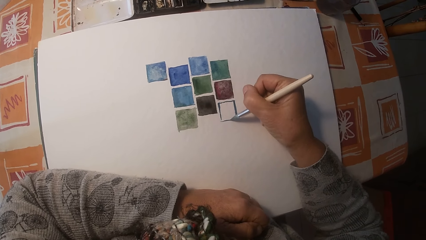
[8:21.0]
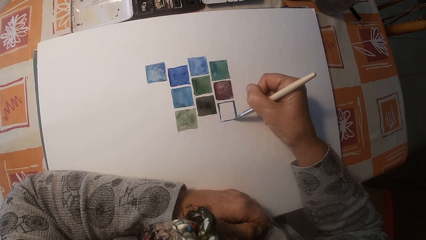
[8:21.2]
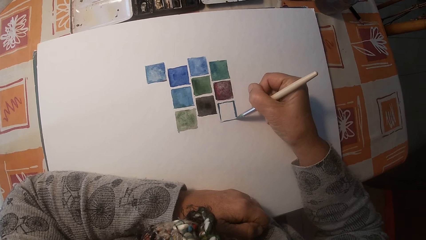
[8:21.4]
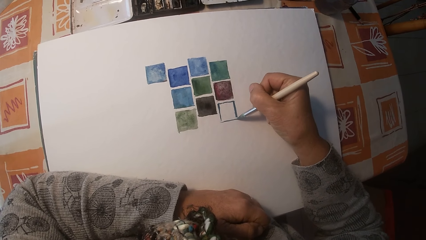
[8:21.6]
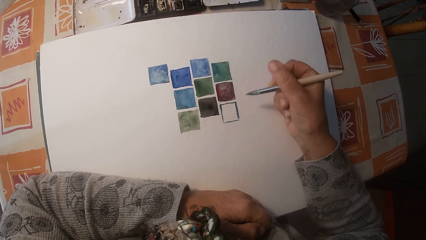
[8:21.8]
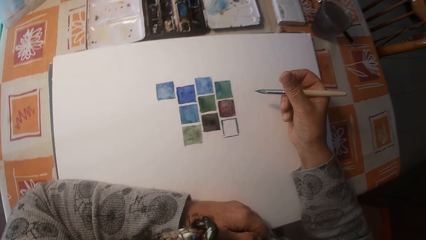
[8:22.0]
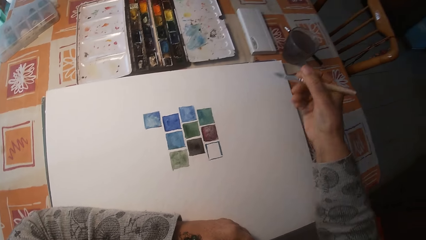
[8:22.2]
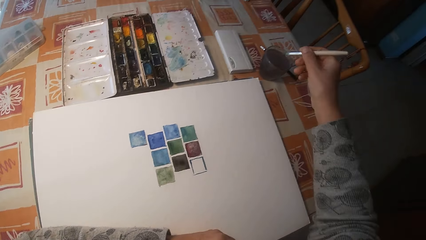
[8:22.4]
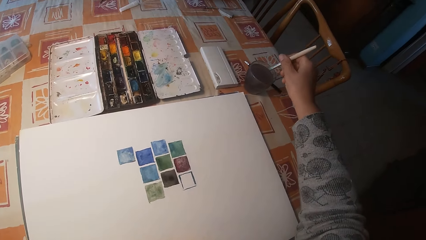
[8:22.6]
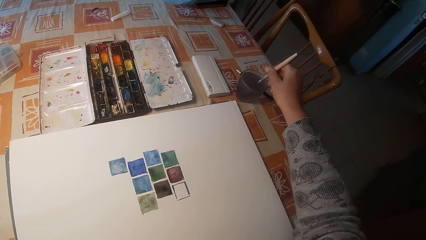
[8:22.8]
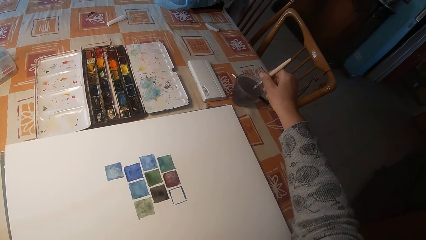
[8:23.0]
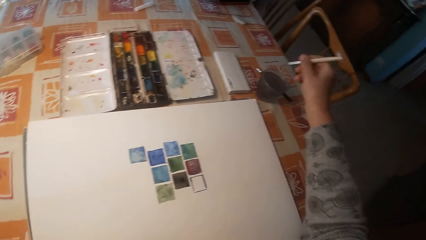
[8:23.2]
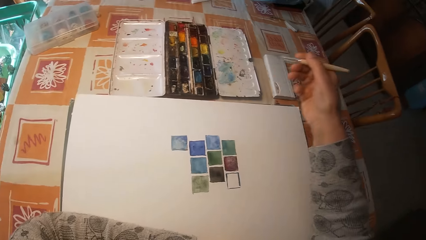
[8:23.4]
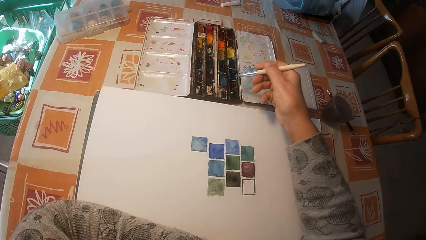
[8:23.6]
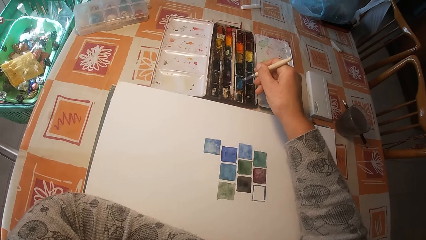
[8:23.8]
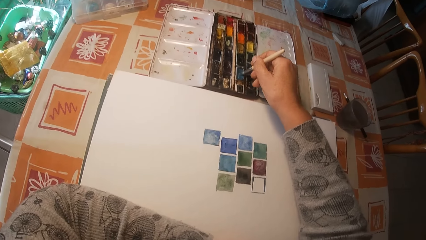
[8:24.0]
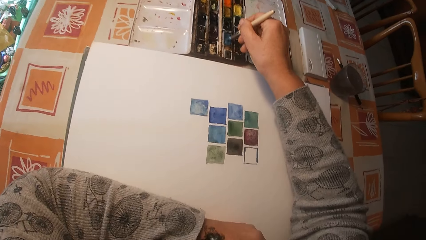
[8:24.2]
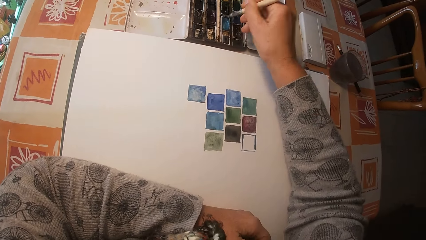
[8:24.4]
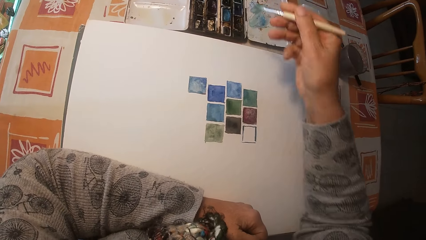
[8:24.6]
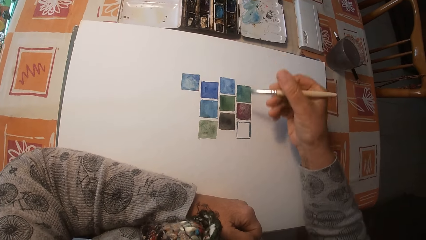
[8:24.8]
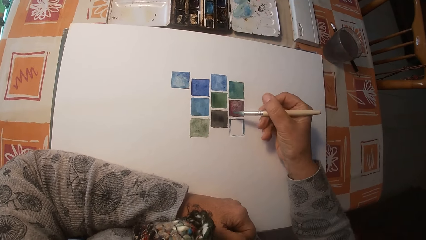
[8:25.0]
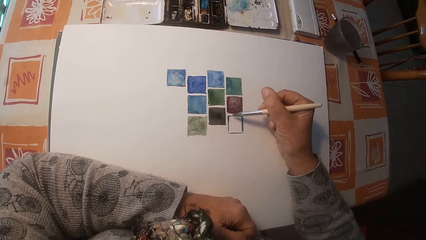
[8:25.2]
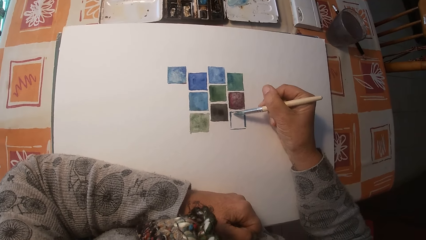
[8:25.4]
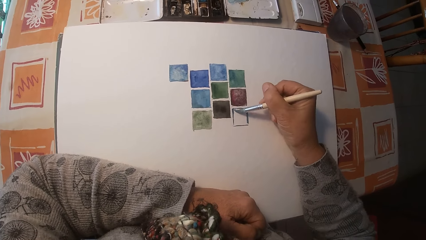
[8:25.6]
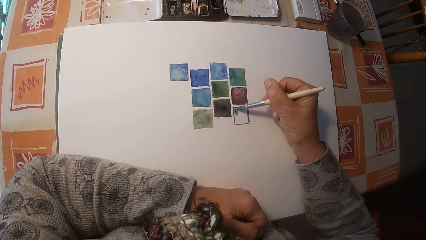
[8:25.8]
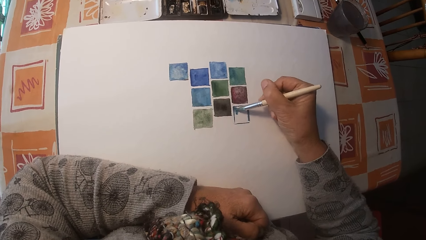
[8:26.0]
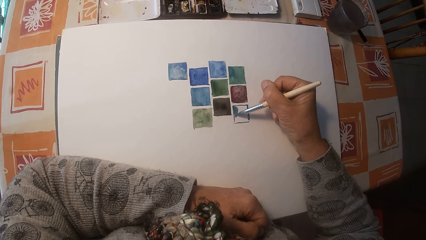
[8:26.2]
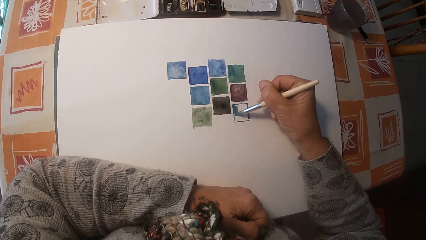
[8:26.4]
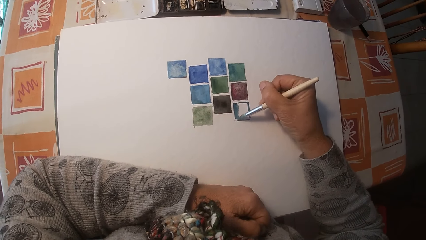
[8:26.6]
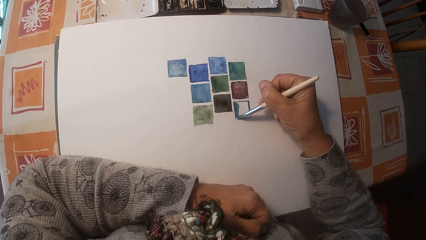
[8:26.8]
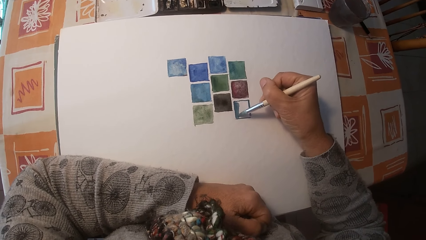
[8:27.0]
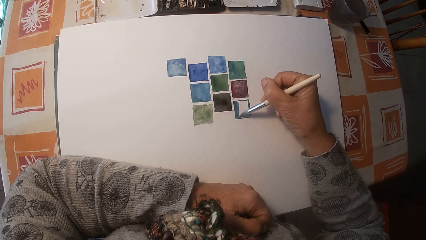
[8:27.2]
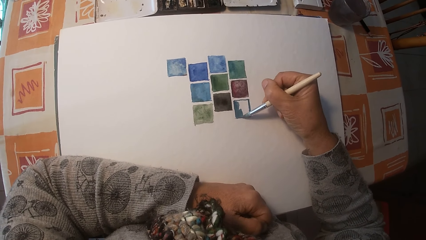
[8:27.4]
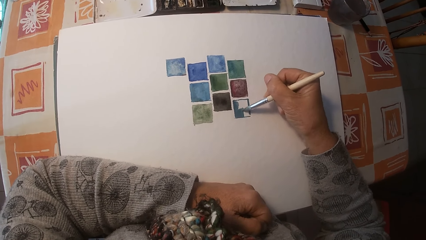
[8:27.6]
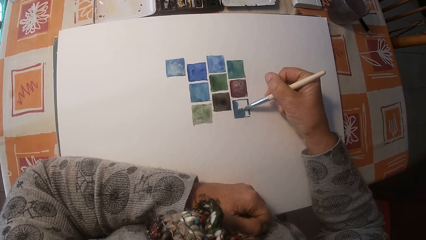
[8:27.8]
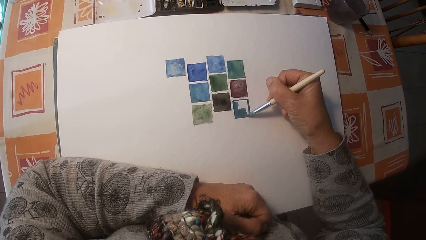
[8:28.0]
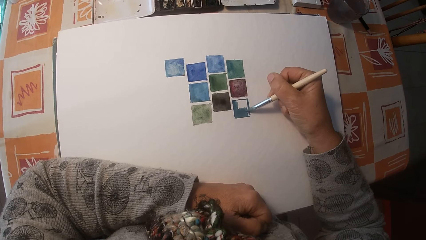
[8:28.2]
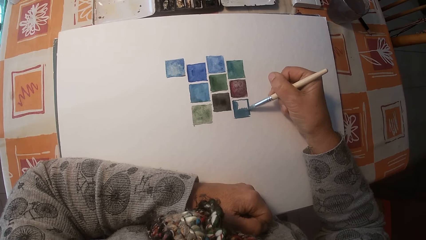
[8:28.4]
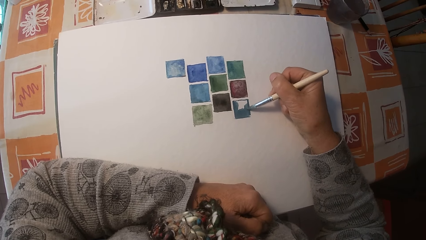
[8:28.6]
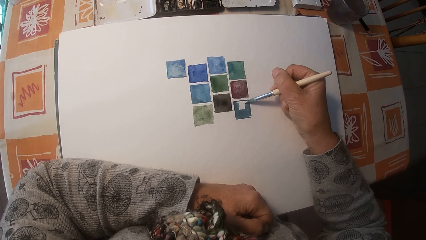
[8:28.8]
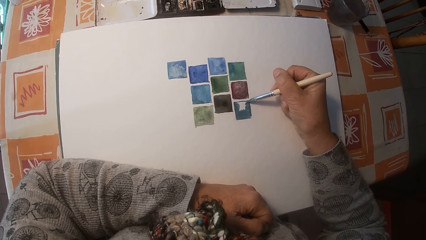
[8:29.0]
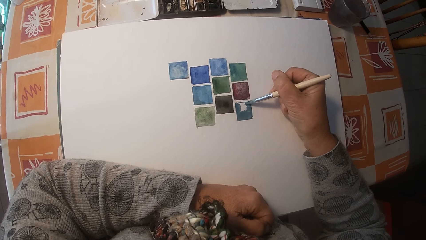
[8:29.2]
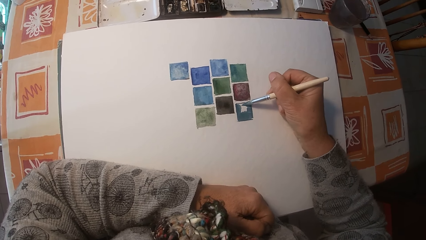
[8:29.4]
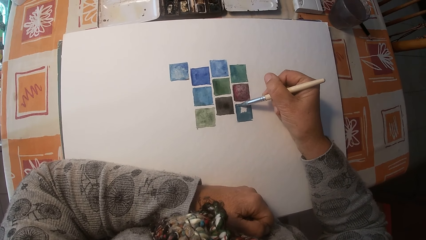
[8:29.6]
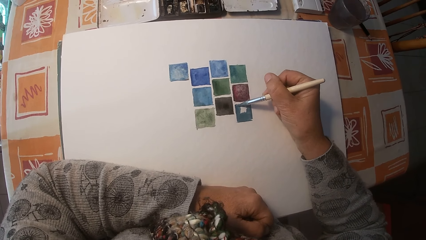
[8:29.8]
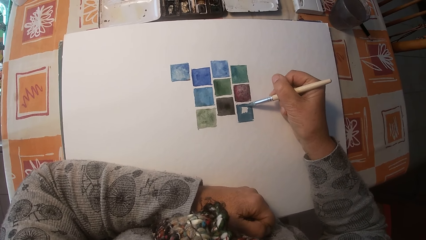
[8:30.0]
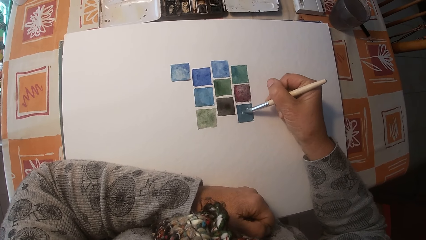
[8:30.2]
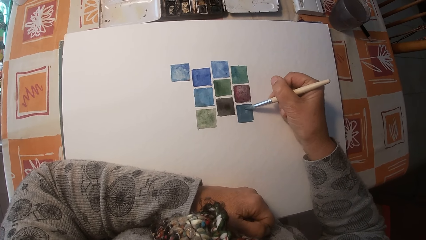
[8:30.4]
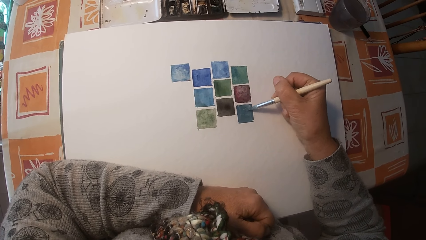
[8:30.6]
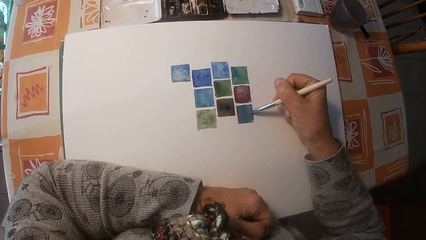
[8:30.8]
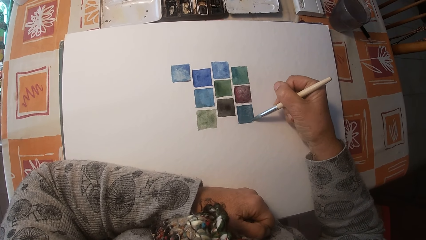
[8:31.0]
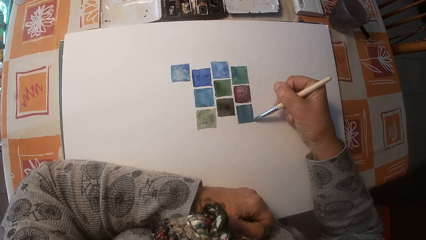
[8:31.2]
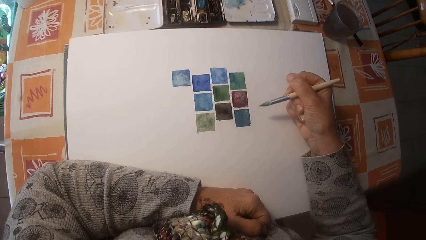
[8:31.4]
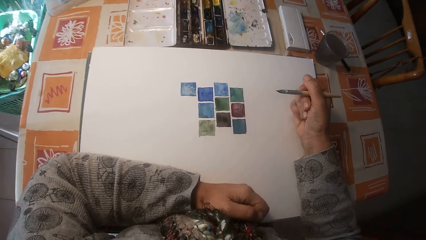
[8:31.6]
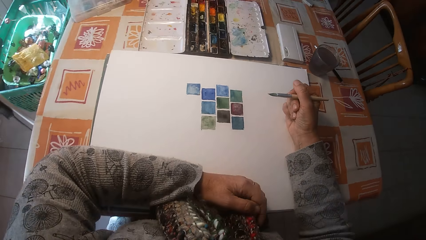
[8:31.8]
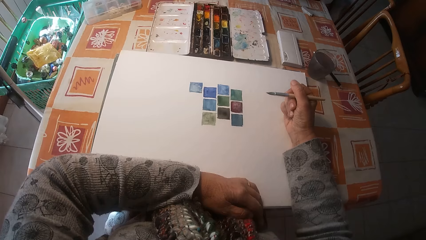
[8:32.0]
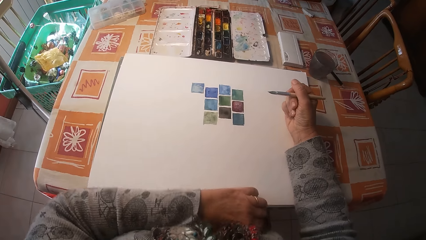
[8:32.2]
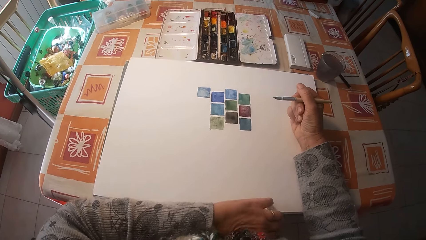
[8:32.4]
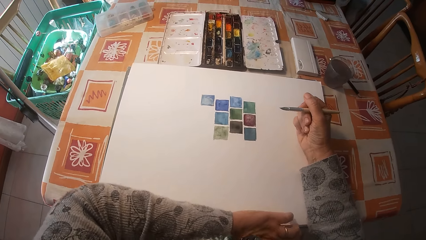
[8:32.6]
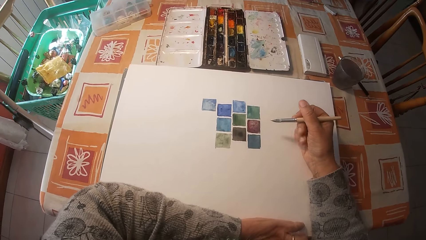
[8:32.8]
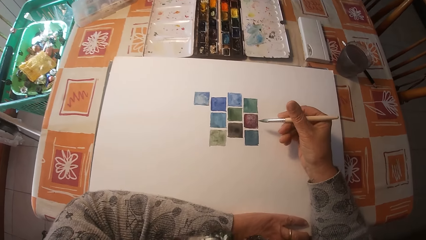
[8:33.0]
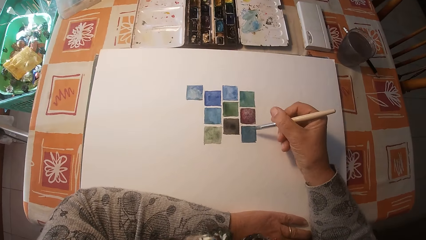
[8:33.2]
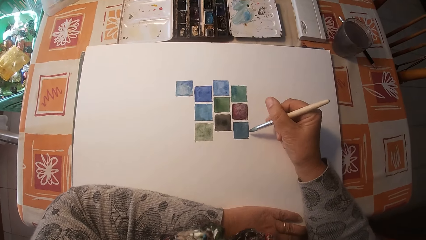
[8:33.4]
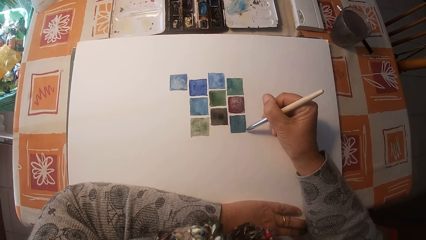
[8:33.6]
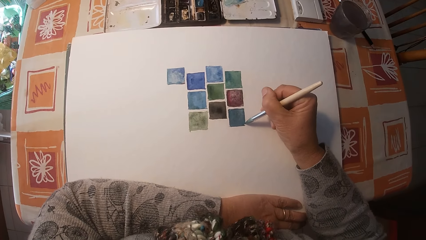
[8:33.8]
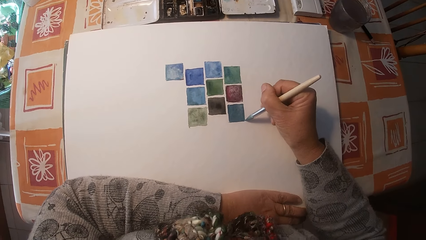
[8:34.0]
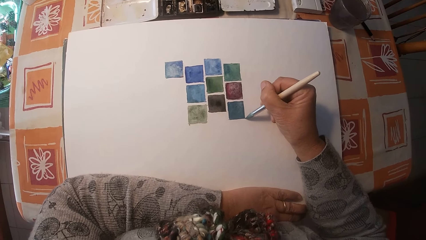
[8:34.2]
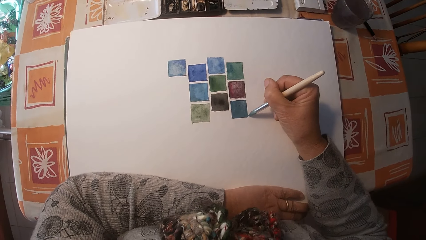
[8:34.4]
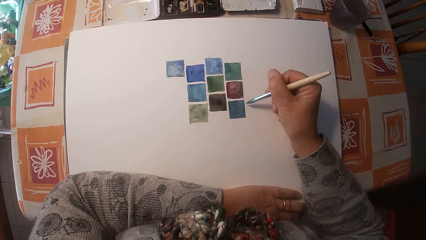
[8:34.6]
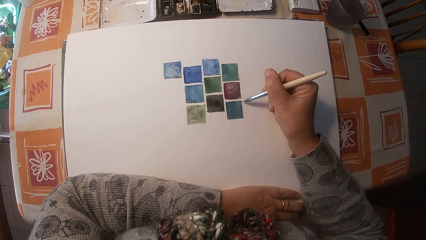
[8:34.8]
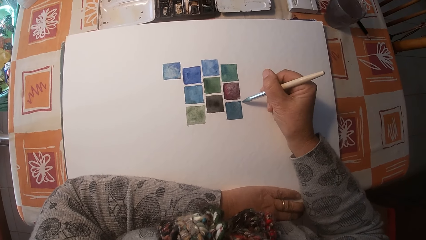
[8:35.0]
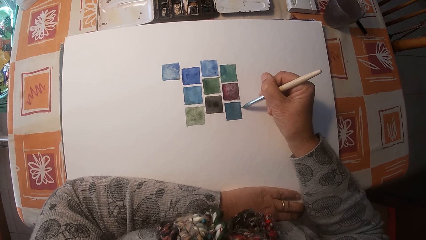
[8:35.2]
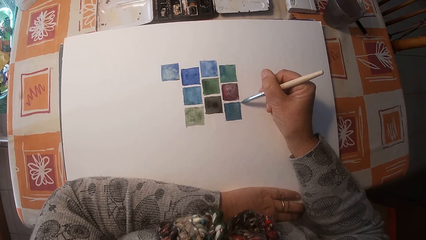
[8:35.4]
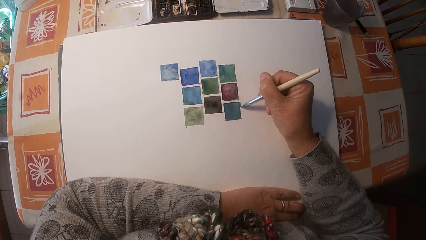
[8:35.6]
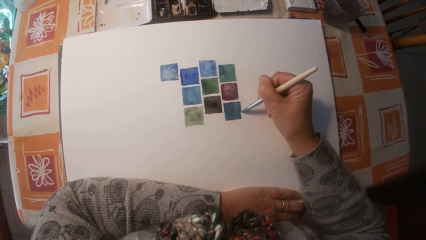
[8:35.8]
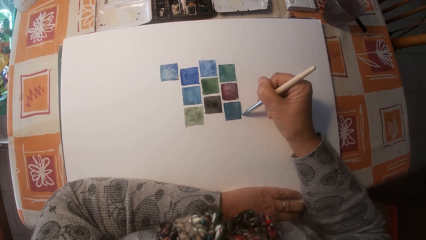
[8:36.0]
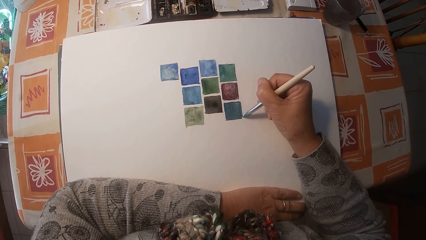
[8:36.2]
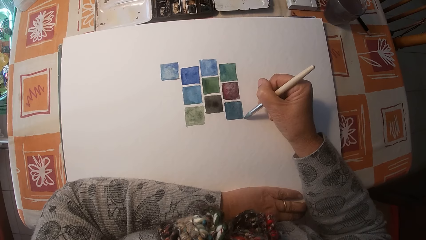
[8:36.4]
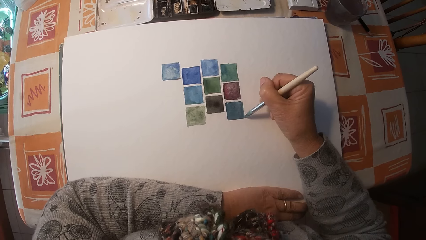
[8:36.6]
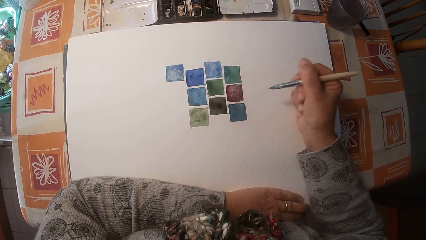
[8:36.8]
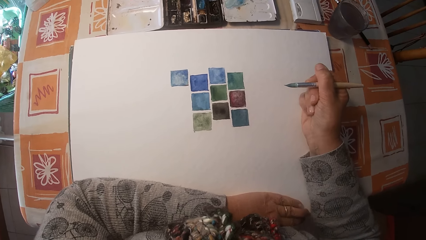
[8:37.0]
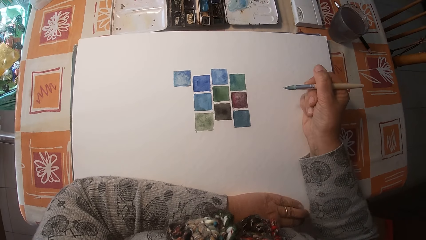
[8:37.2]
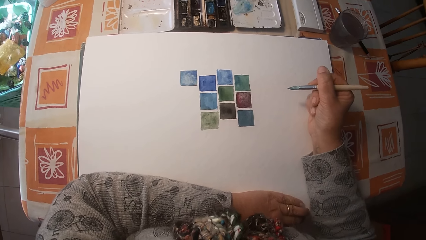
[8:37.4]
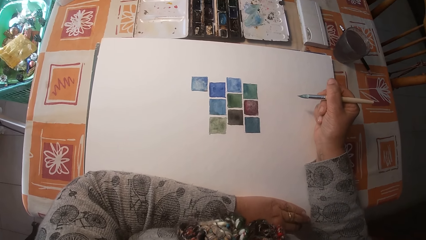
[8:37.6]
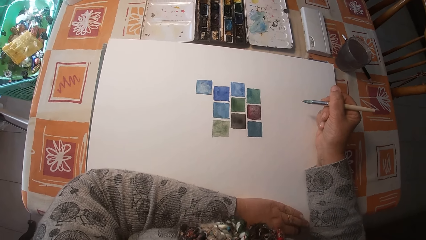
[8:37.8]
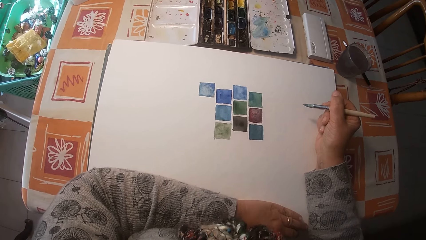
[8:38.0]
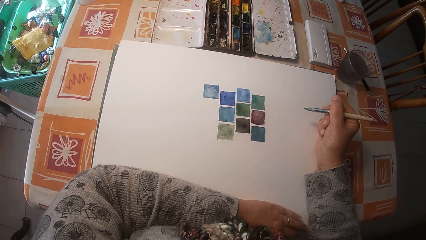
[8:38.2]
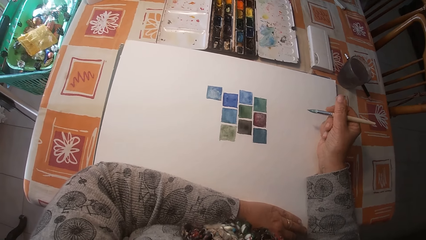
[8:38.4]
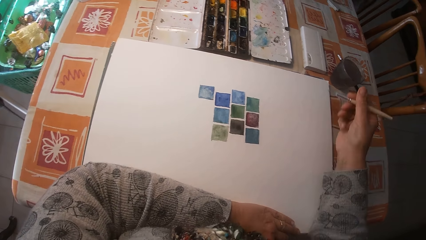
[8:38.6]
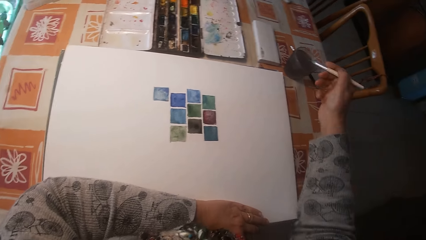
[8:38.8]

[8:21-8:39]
The camera wearer removes the brush on the drawing book. He dips the brush in the cup of water. He removes the brush in the cup of water. He mixes the paint on the paint box with the brush. He removes the brush on the paint box. He paints the drawing book with the brush. He removes the brush on the drawing book. He adjusts his left arm on the drawing book. He holds the paint brush. He removes his hand from the board. He puts his elbow on the board. He paints the drawing book with the brush. He removes the brush on the drawing book. He holds the paint brush.
